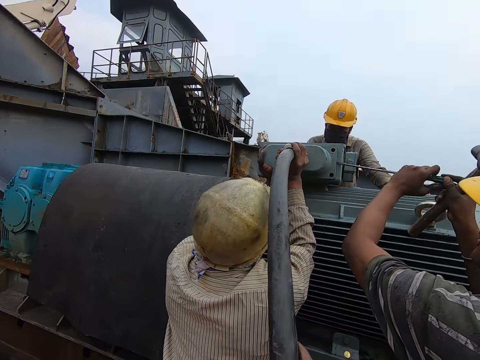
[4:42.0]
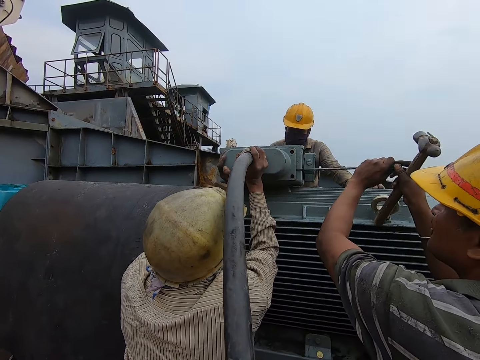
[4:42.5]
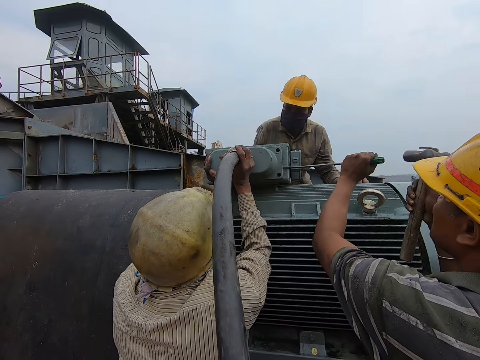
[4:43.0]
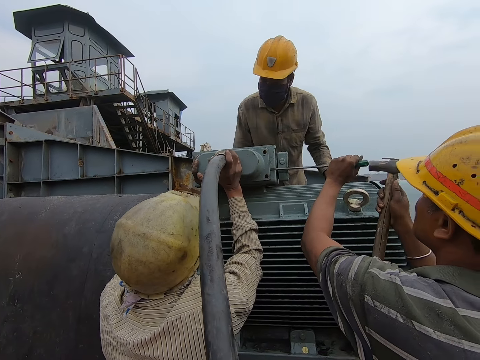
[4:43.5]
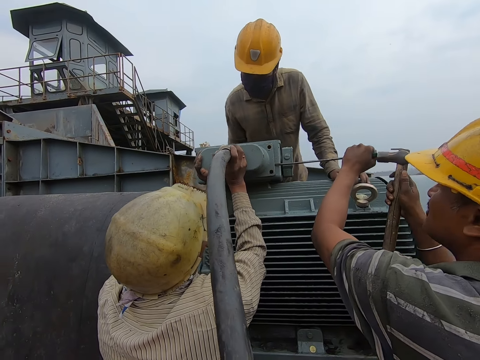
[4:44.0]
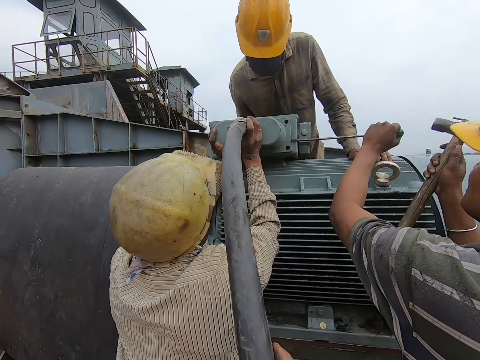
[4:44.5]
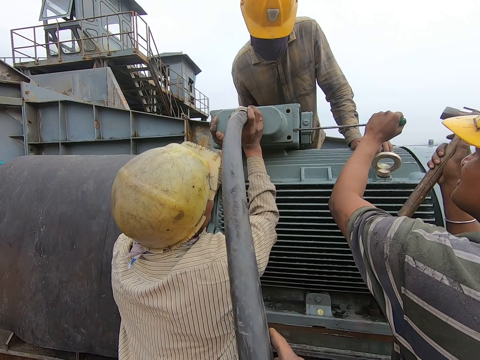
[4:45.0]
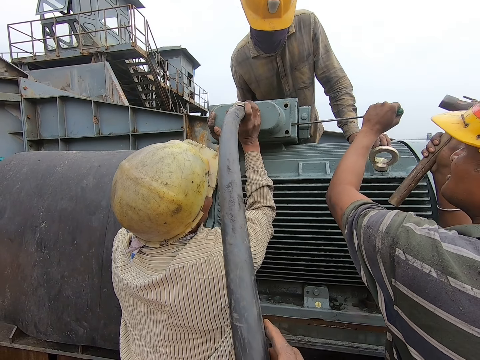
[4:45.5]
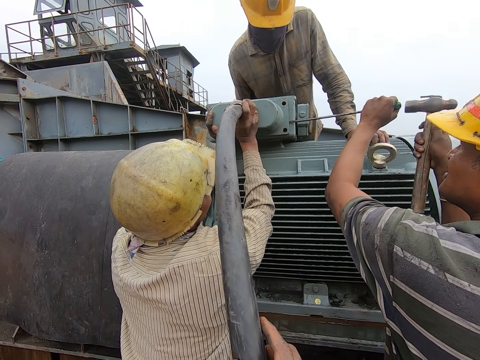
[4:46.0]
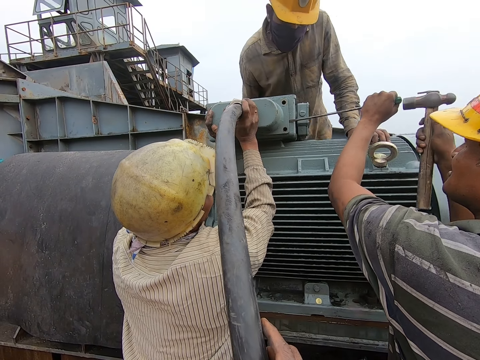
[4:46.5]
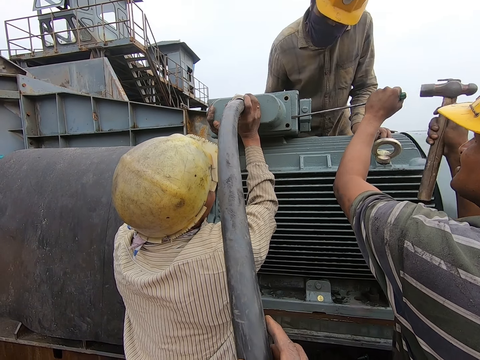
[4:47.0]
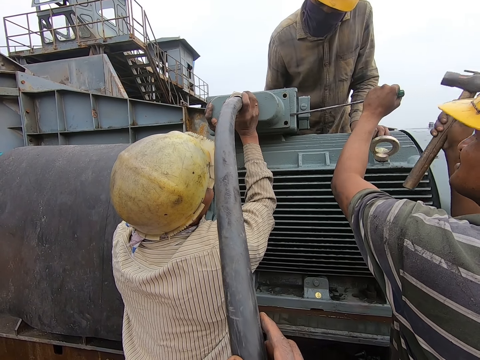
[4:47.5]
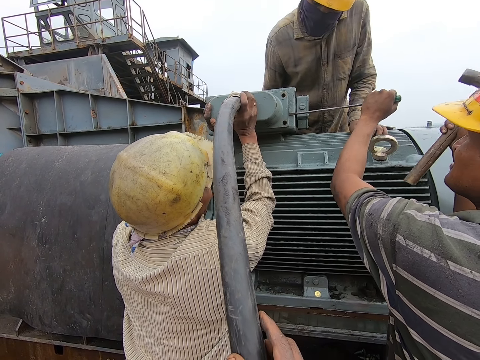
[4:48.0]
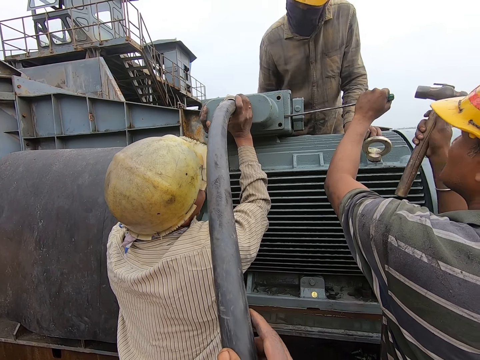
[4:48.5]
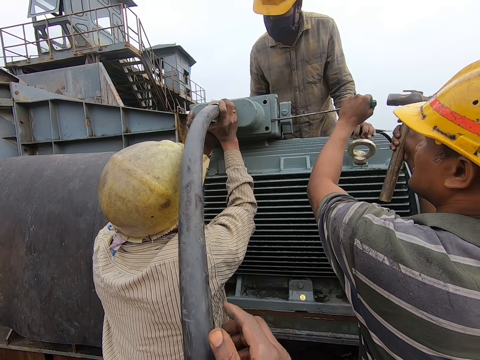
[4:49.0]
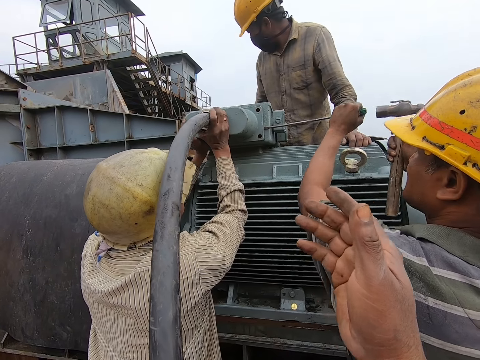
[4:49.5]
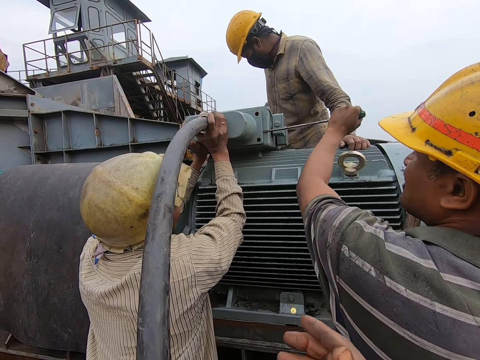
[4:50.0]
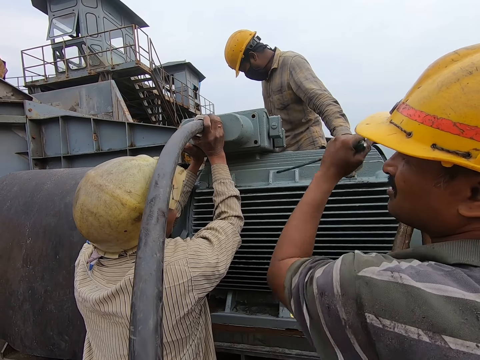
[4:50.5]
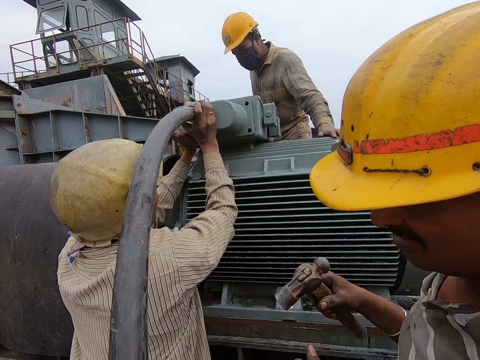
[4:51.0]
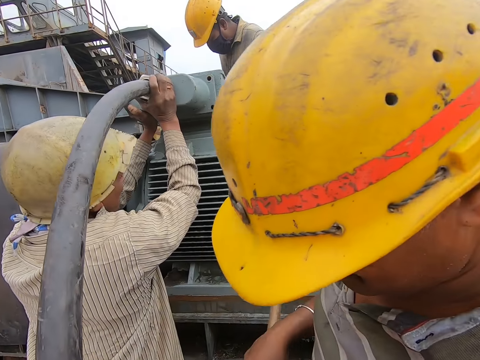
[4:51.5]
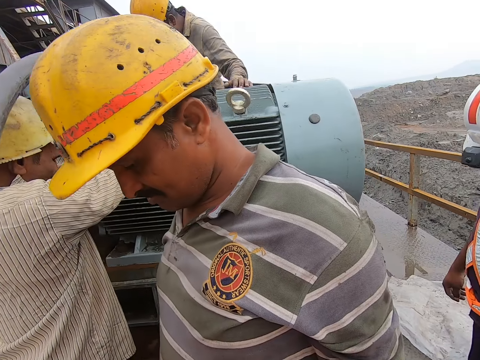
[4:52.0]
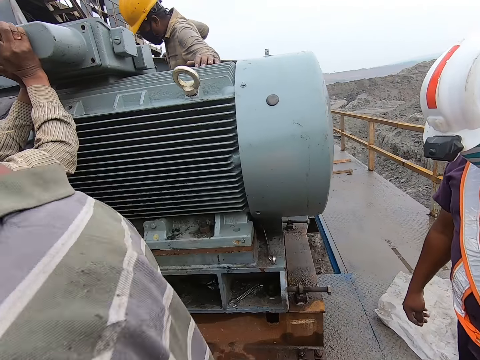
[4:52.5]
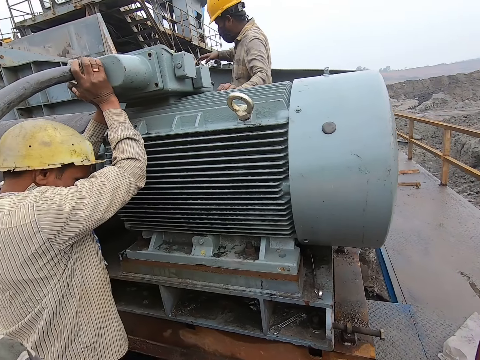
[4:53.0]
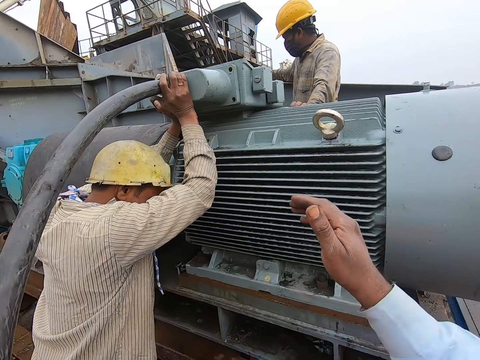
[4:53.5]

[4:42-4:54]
The camera wearer holds on the pipe. They remove the hand from the pipe and look at the machine. They converse. A man hits the nail with the hammer. The man removes the screwdriver from the machine.

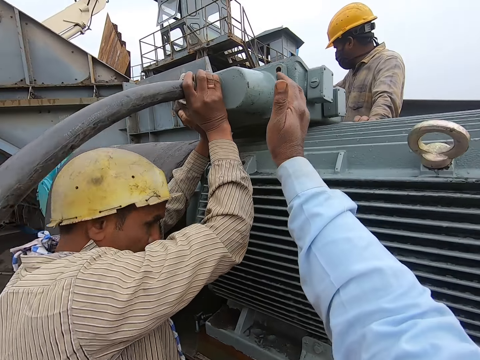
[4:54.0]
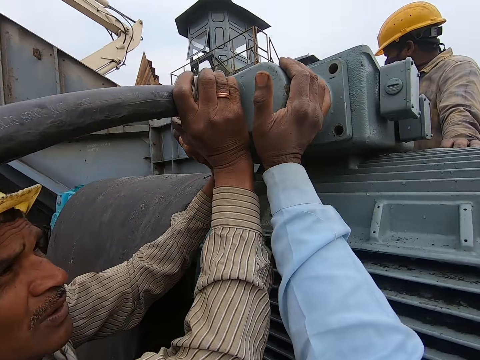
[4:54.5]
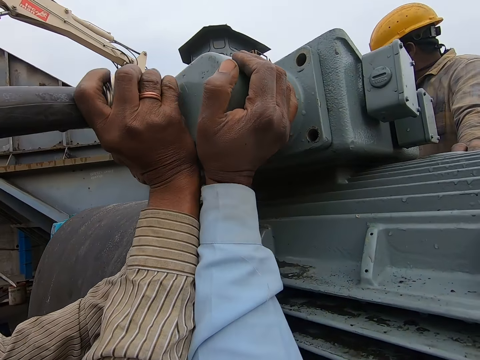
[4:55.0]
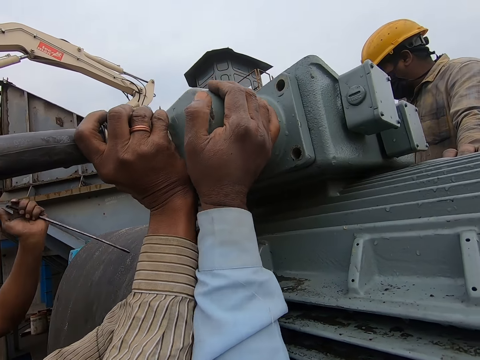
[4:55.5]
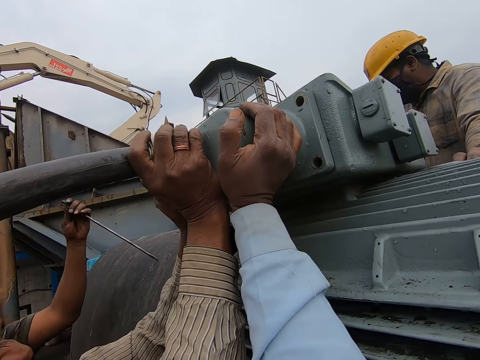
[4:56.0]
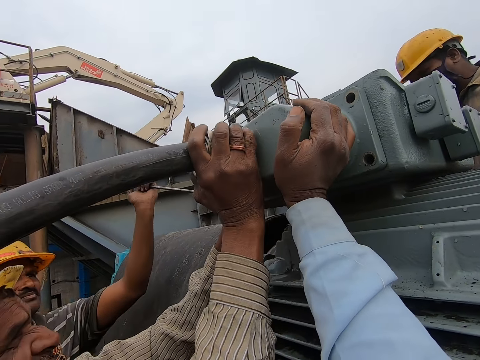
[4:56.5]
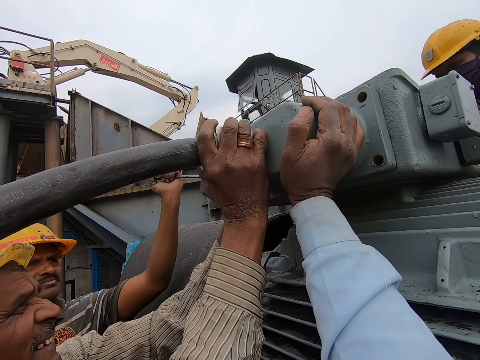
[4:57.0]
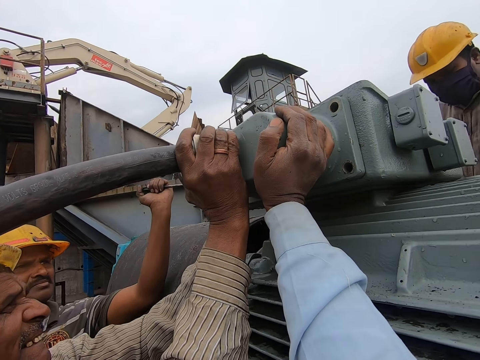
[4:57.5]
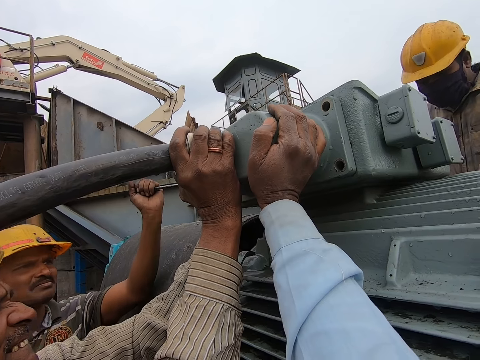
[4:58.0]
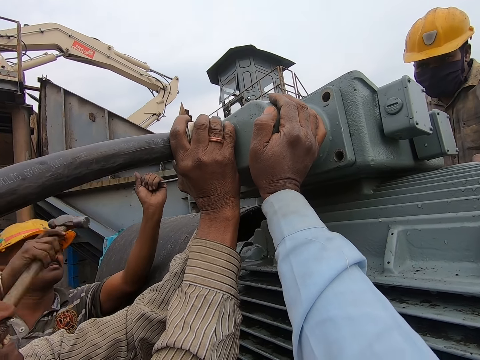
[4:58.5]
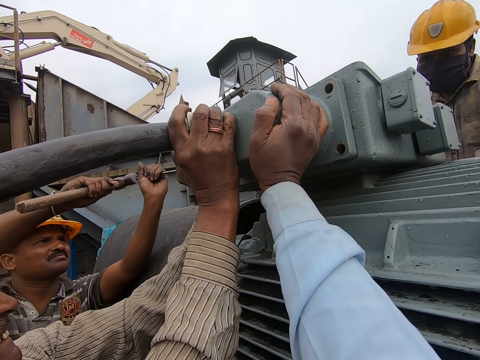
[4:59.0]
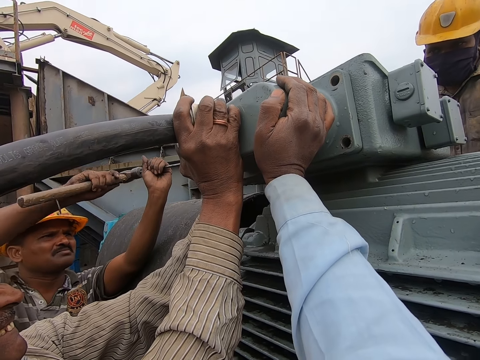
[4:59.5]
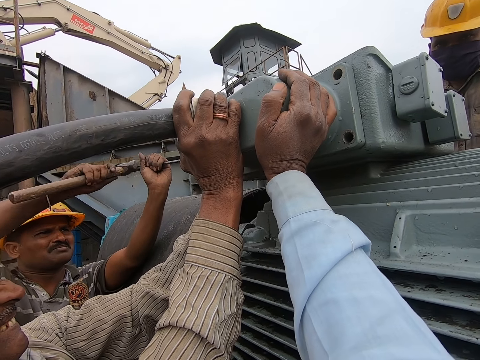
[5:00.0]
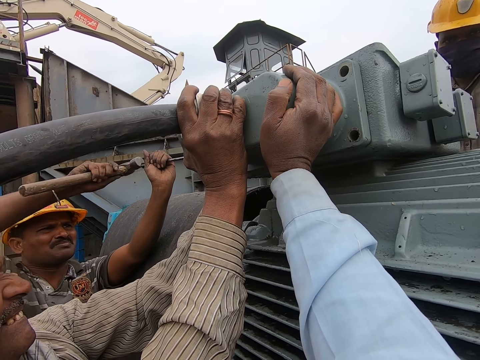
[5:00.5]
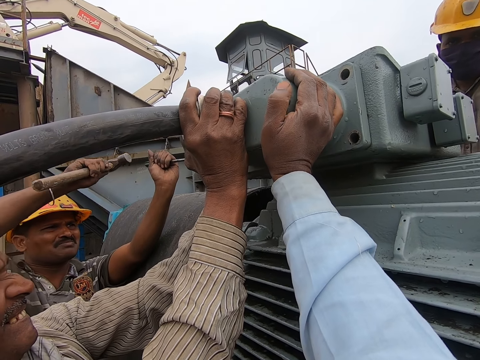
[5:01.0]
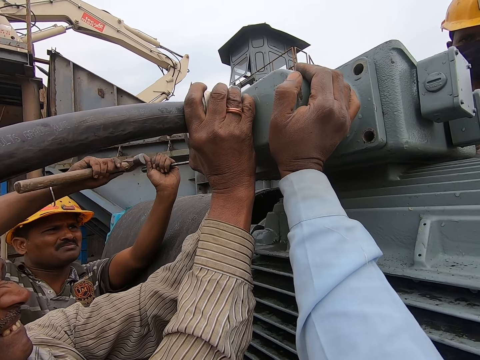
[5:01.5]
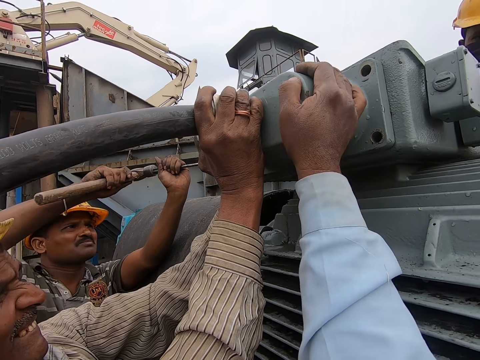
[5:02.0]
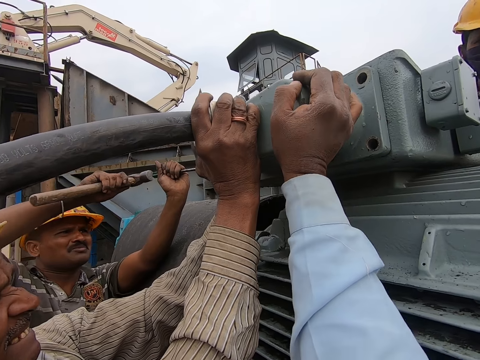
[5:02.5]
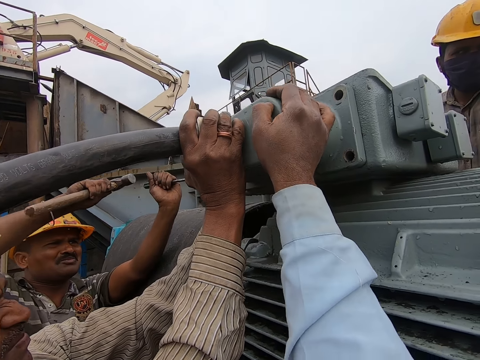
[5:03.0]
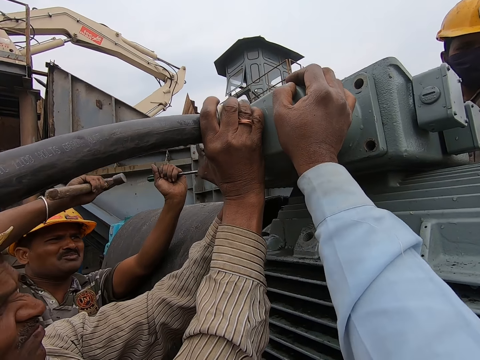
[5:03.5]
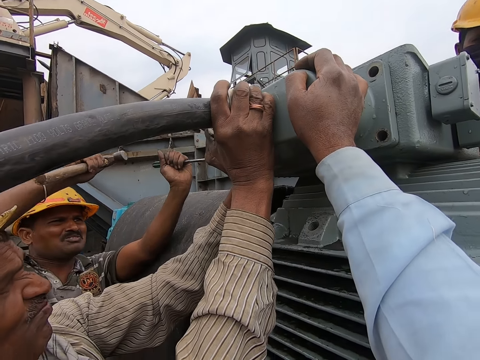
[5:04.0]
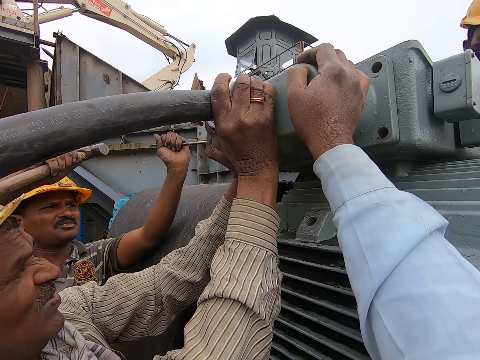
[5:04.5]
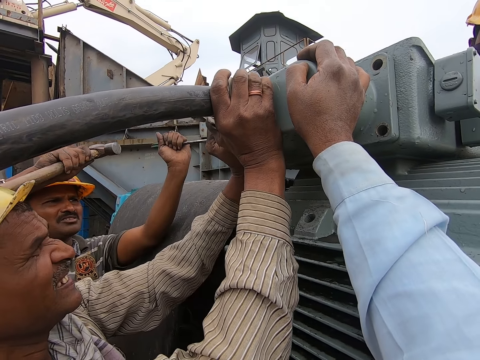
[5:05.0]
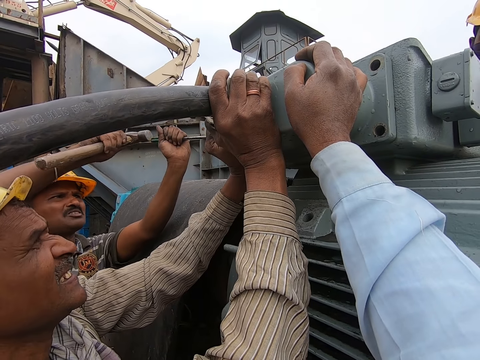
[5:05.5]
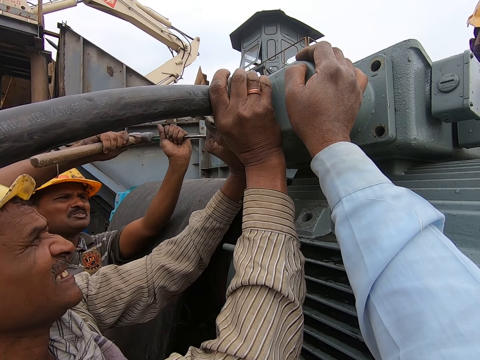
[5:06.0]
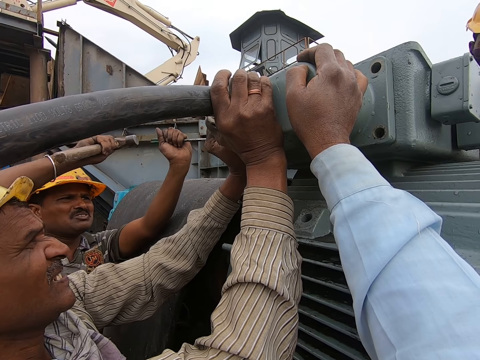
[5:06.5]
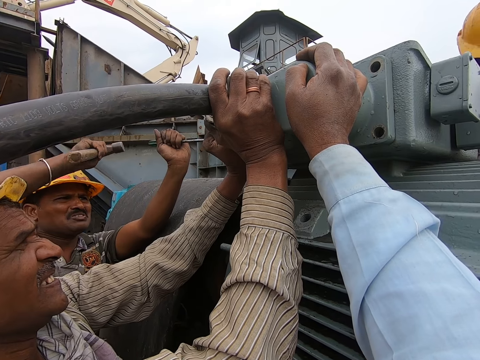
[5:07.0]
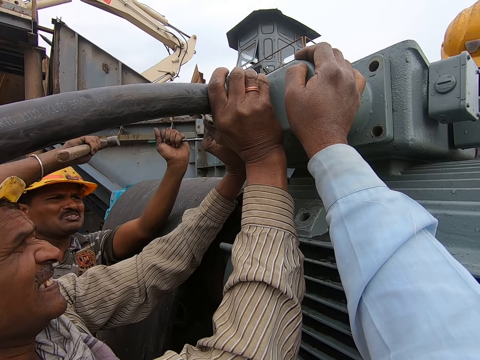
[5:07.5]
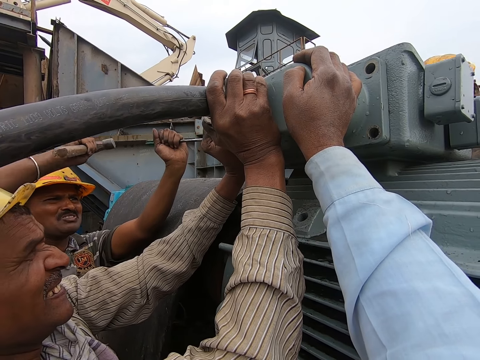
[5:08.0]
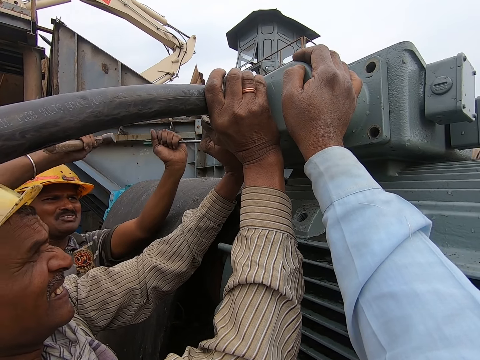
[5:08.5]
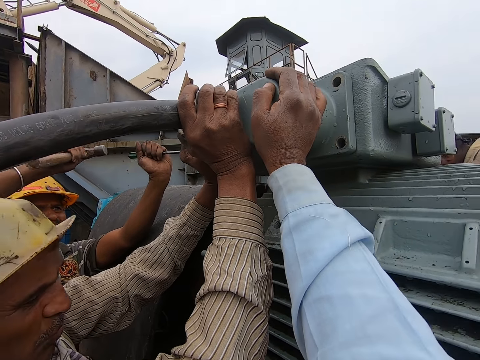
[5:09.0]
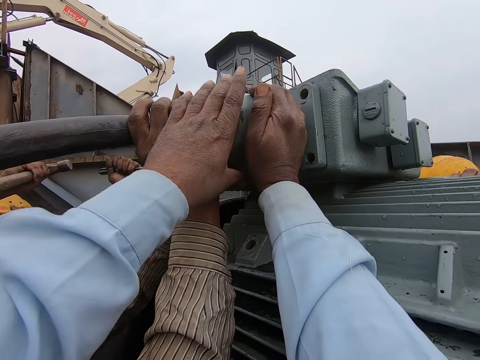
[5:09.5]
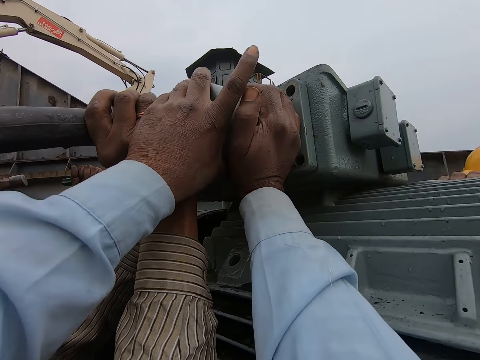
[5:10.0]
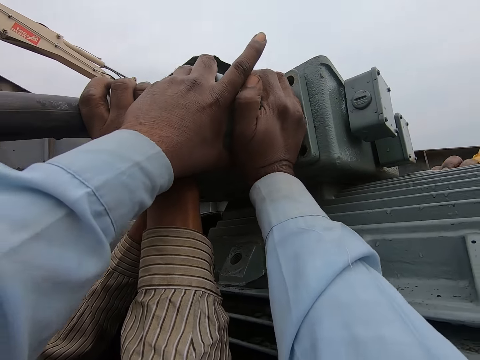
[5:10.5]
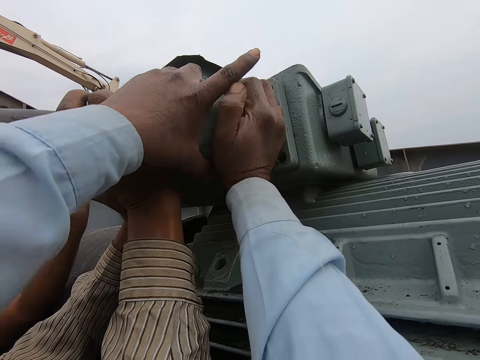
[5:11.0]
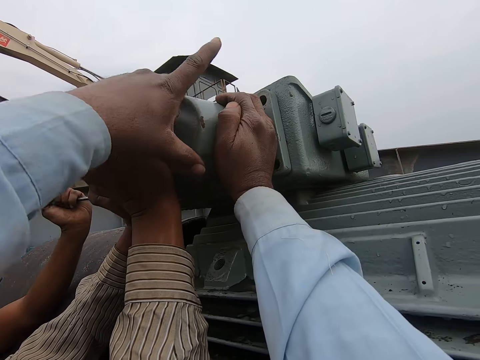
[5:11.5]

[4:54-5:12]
The camera wearer touches the machine. He holds the pipe up. A person puts the screwdriver on the machine. The camera wearer knocks the screwdriver with a hammer. The person removes the screwdriver from the machine and puts the screwdriver on the machine. The camera wearer touches the machine with his left hand.
